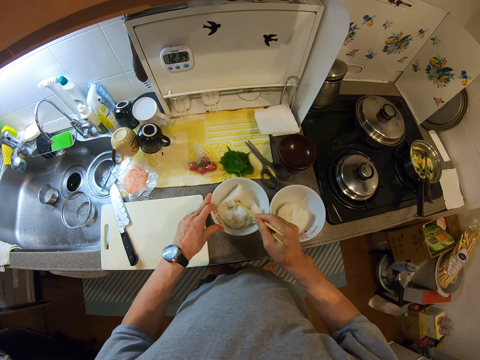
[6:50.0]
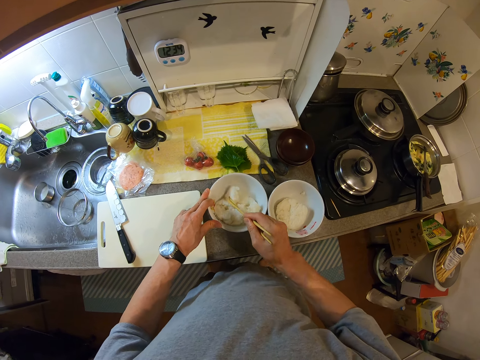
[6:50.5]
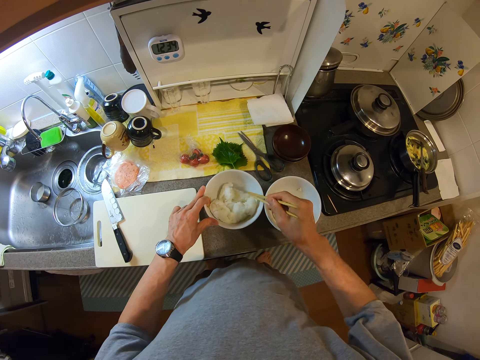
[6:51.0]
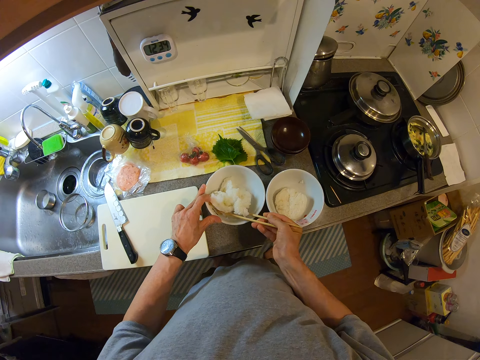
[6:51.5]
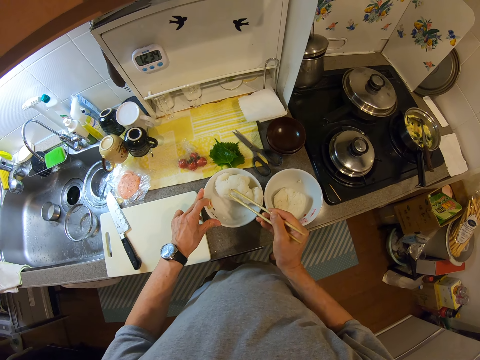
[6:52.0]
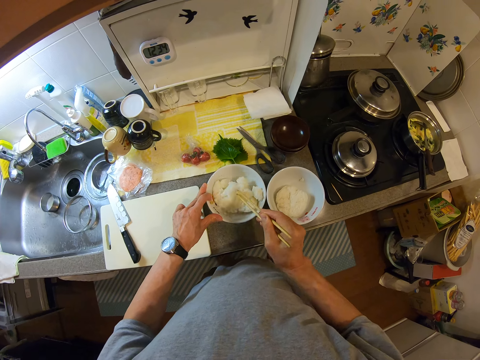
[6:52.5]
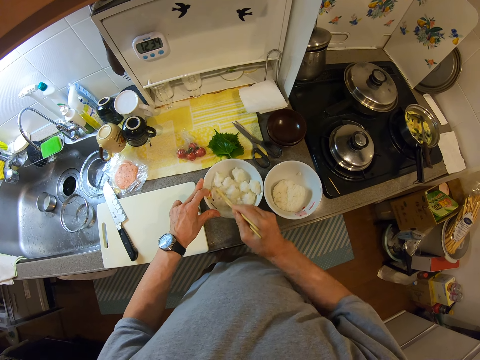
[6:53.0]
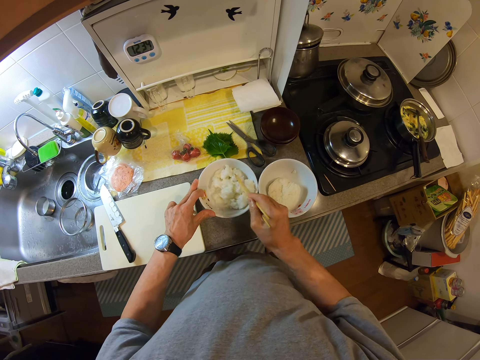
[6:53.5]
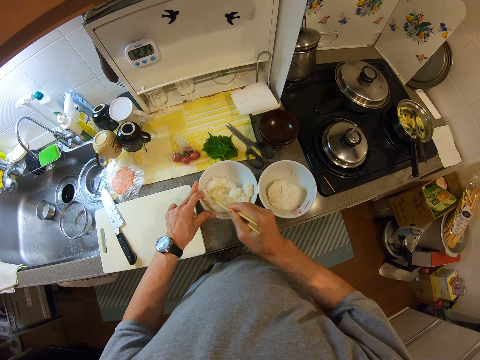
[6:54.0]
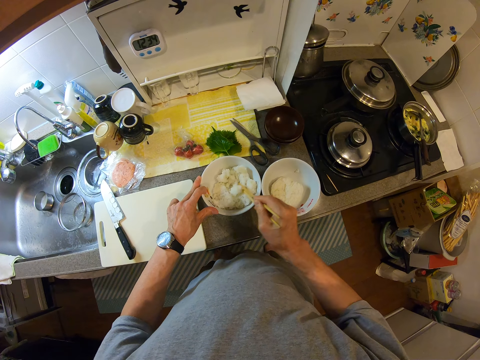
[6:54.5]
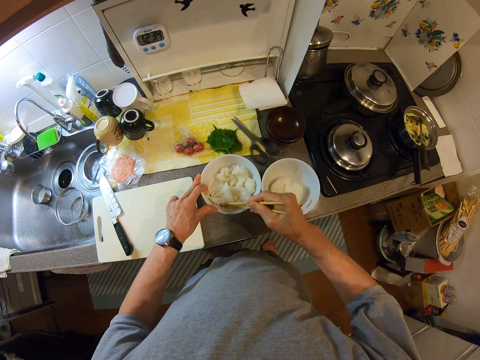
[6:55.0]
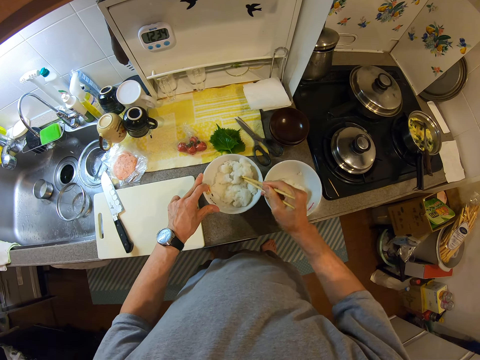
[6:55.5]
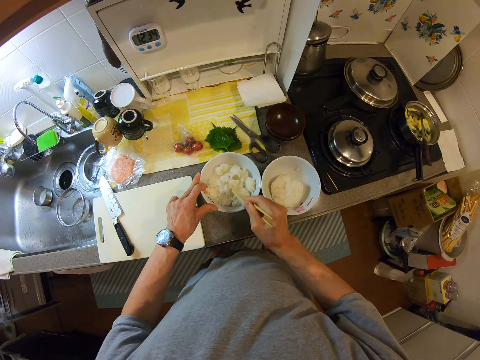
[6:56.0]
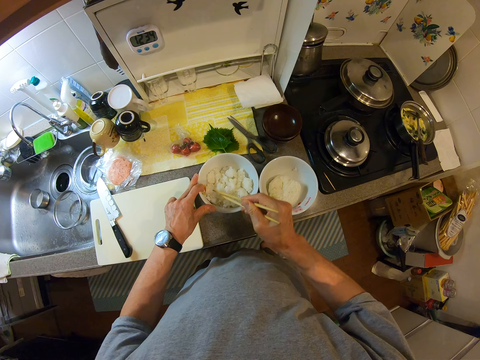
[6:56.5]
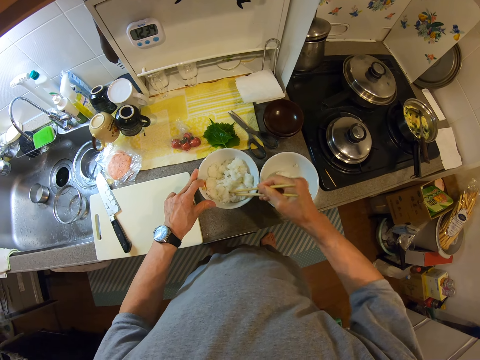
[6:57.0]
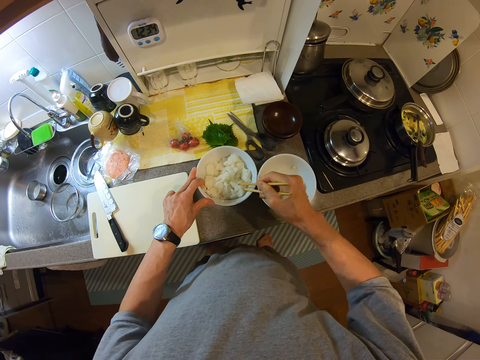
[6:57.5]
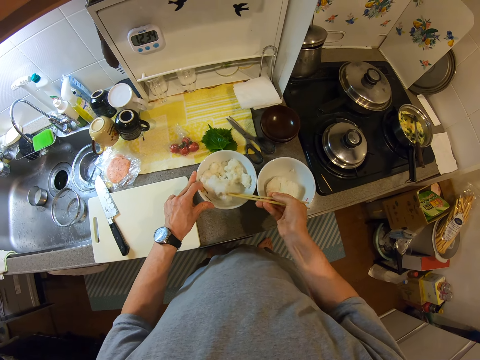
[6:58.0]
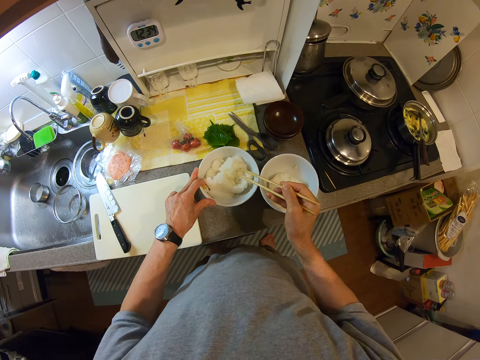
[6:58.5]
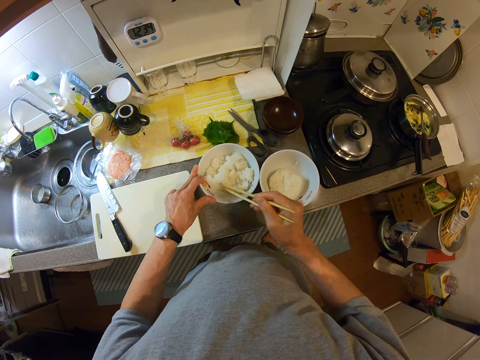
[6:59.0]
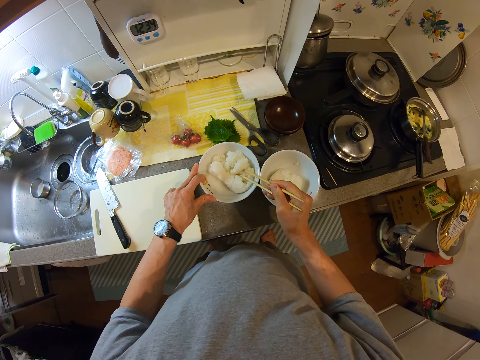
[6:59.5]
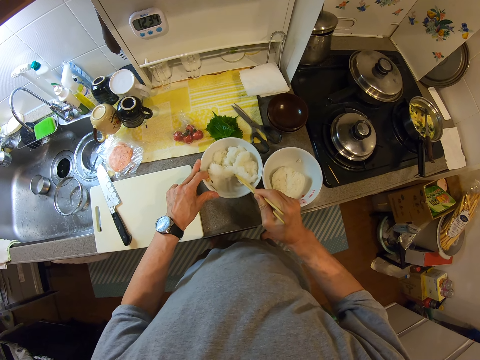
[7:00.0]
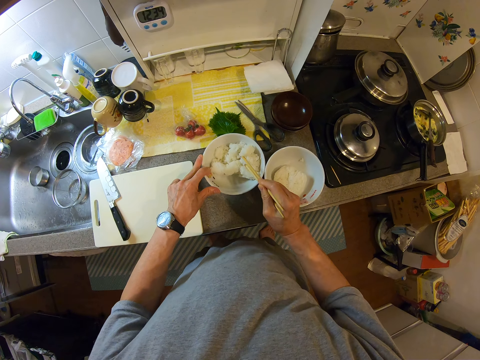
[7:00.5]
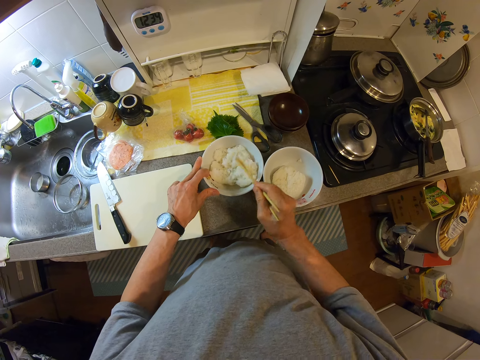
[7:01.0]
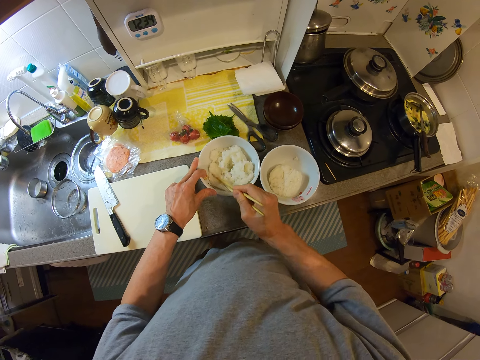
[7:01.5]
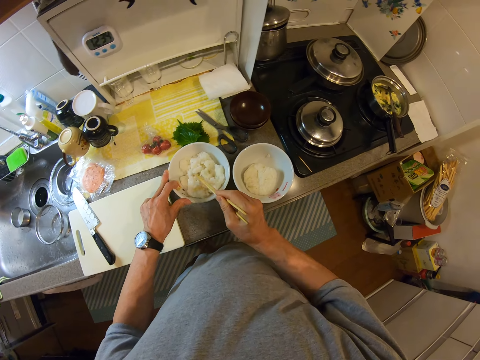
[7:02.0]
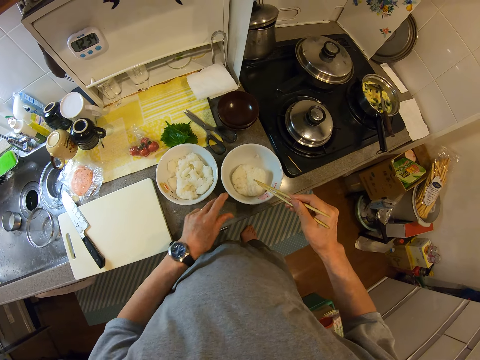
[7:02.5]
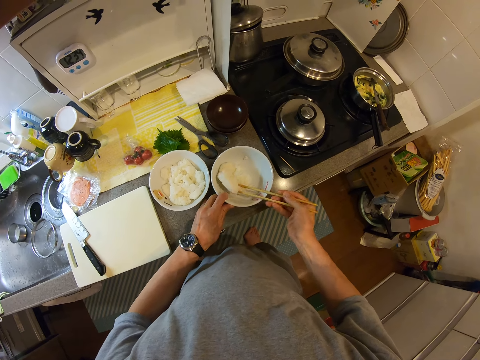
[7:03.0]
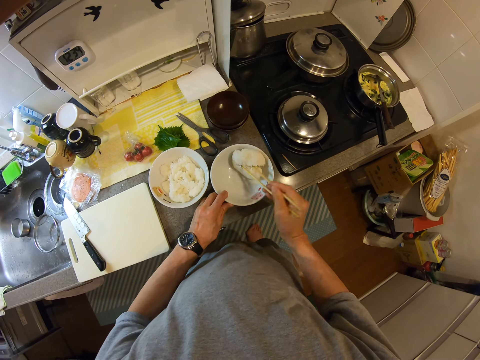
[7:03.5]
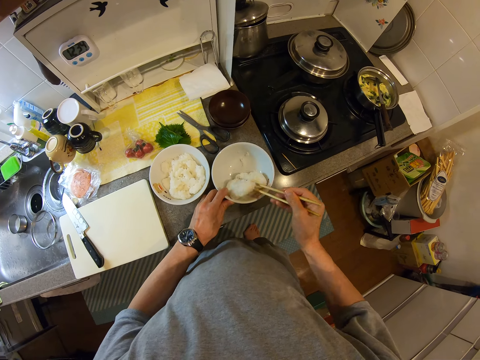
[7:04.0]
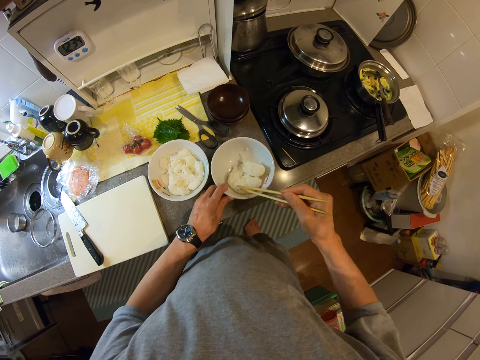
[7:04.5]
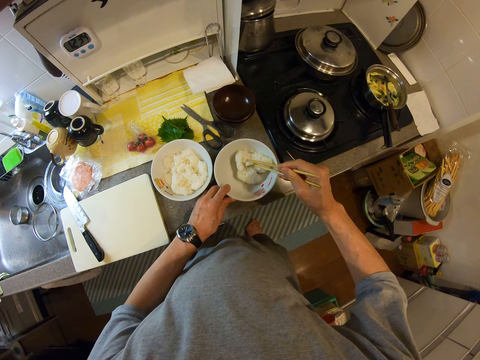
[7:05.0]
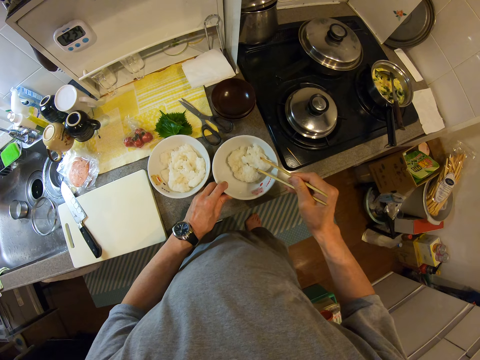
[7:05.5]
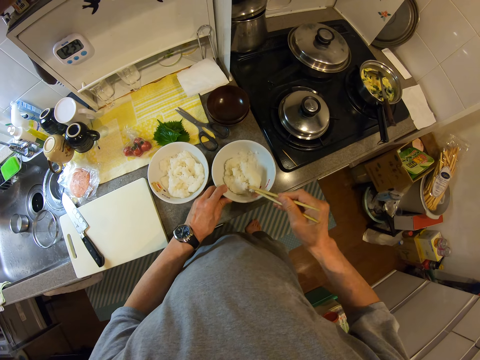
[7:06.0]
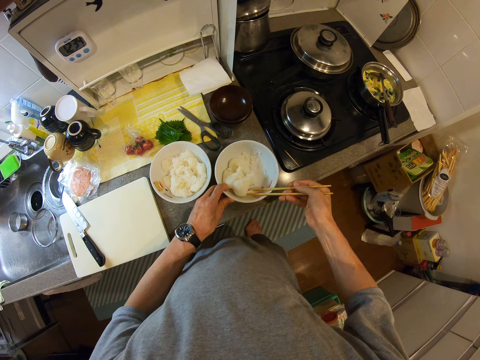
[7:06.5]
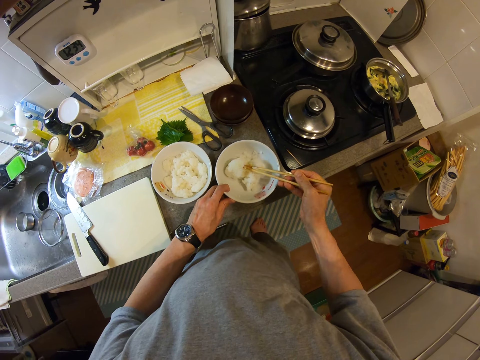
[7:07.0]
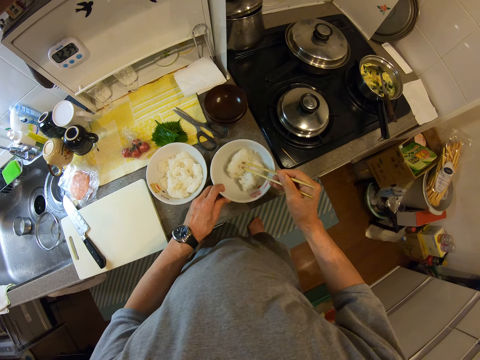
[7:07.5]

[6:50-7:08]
The camera wearer stirs the food in the bowl with the chopsticks. They smash ugali in another plate.

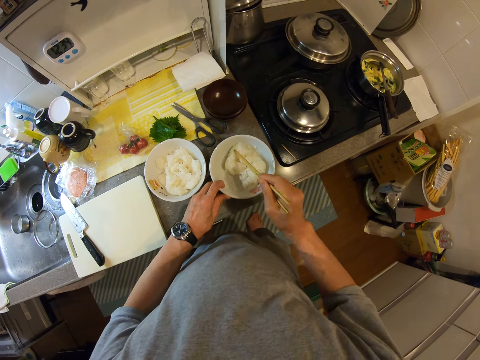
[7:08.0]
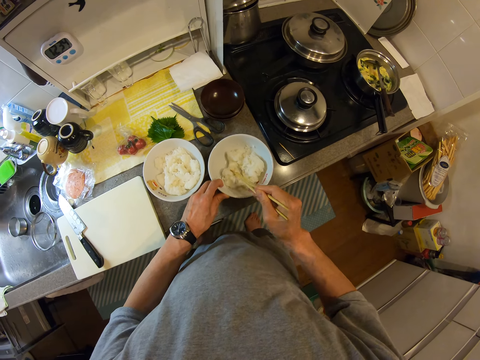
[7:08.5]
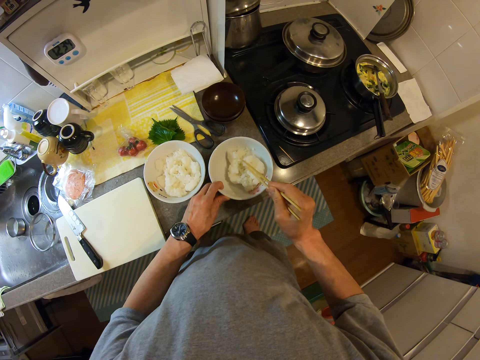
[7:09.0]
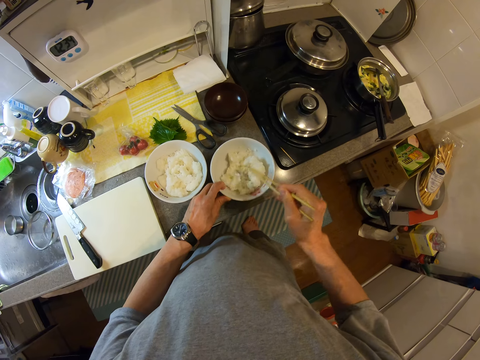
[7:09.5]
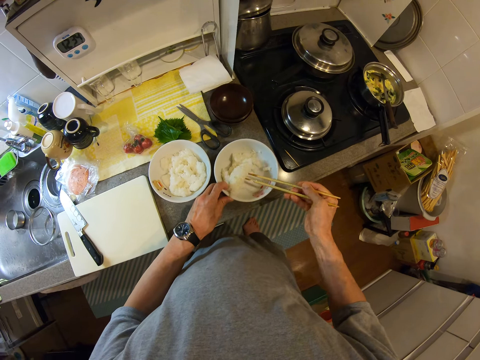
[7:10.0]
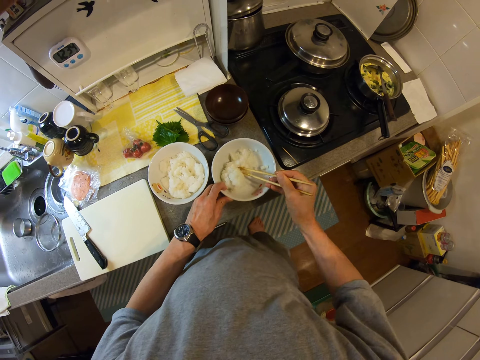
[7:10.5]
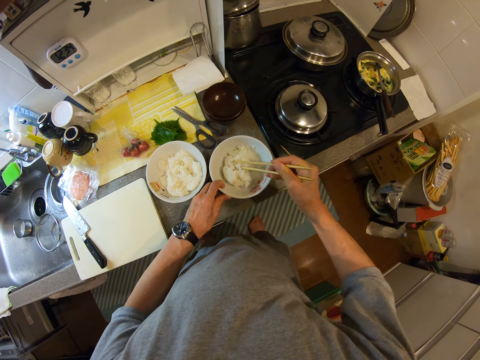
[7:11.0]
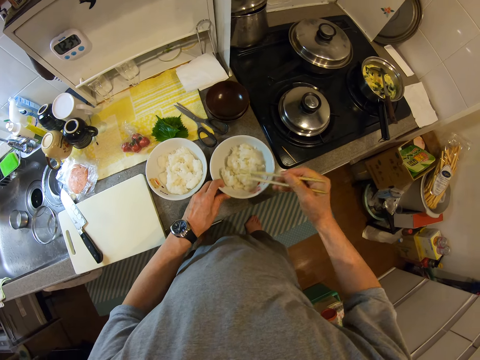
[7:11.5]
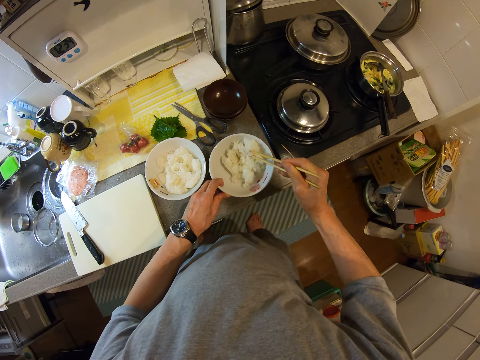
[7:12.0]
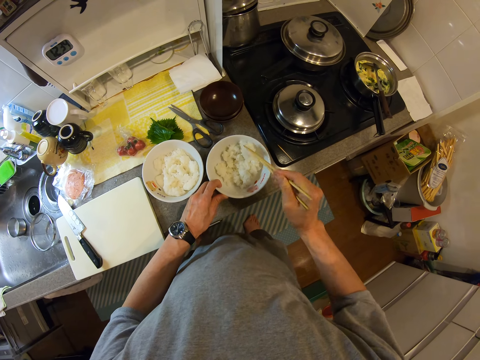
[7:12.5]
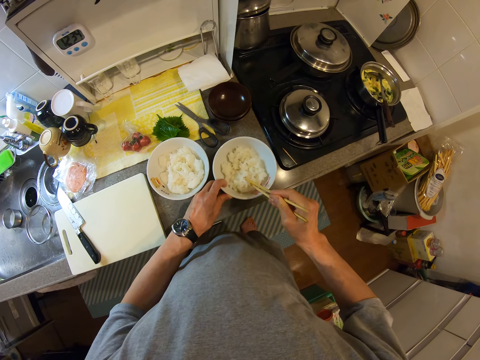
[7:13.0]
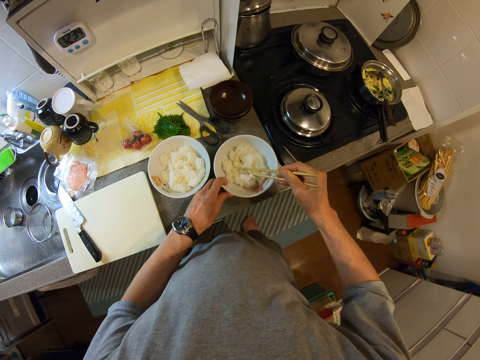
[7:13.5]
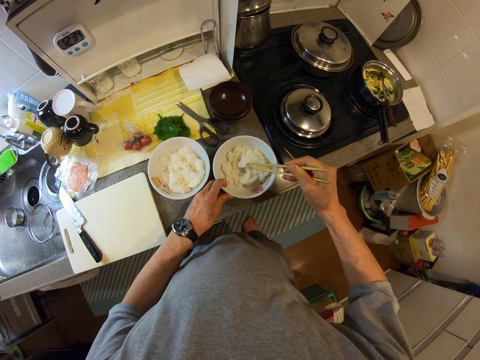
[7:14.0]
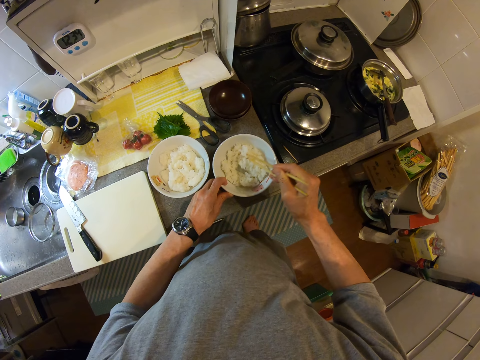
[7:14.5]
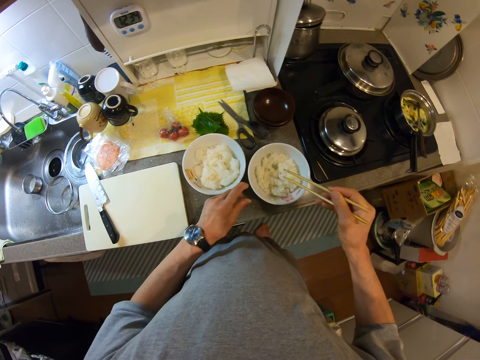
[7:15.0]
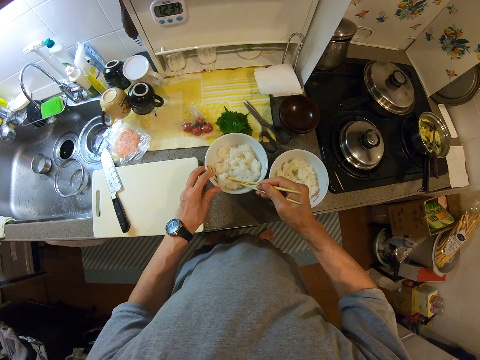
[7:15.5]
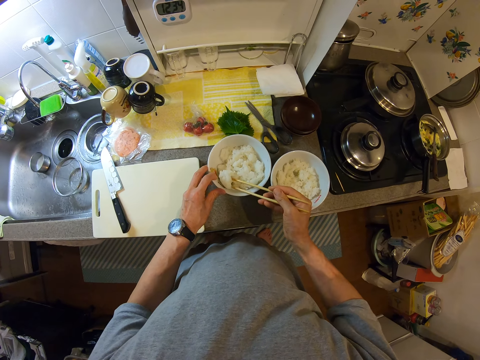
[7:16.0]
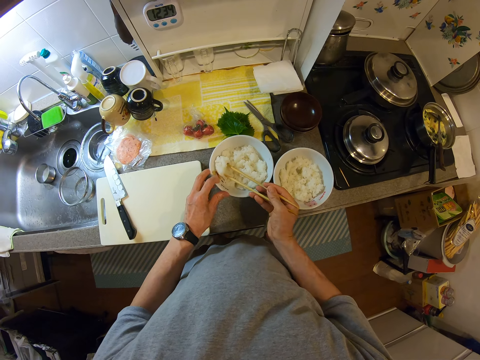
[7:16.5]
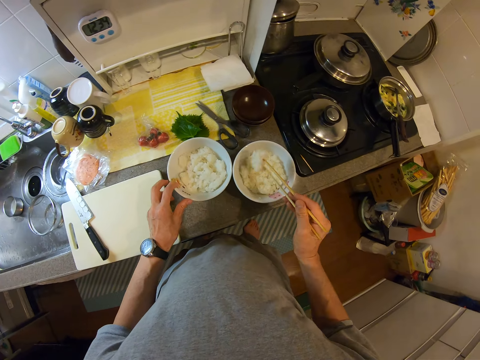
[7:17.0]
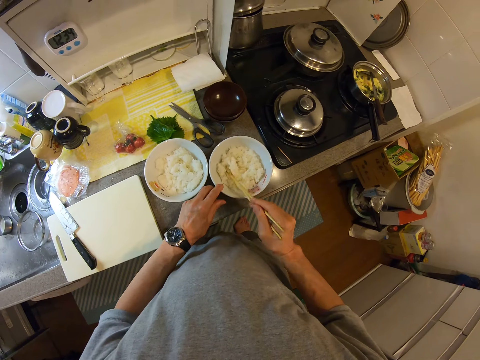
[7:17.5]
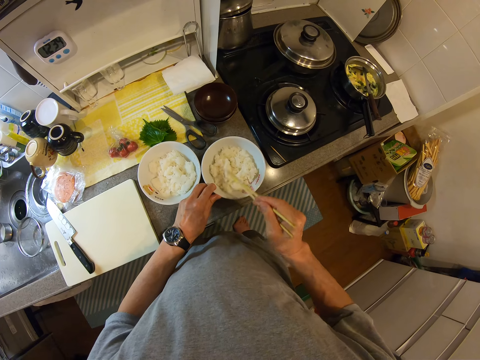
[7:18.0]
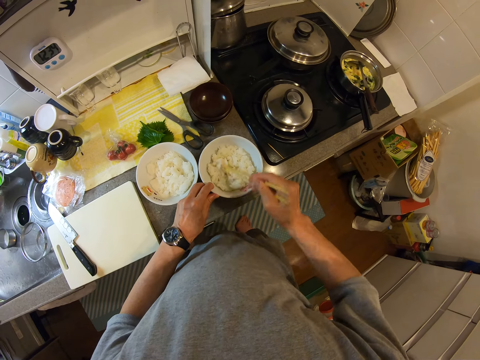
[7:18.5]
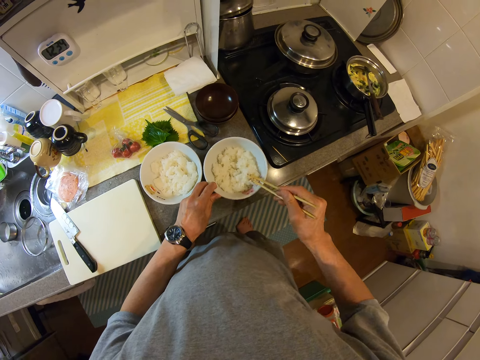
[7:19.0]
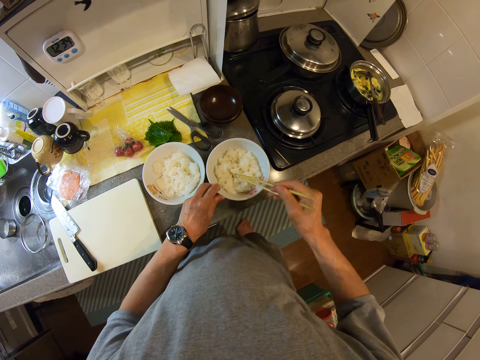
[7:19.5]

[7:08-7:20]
The camera wearer scoops ugali from the other plate. They add ugali in the other plate. They smash the ugali.
